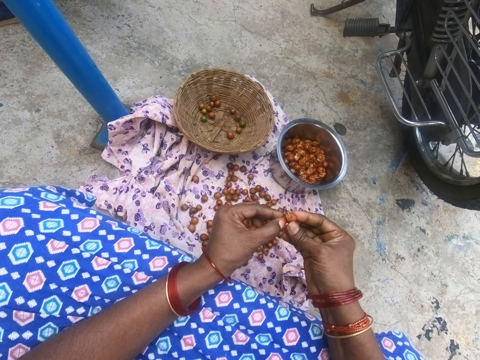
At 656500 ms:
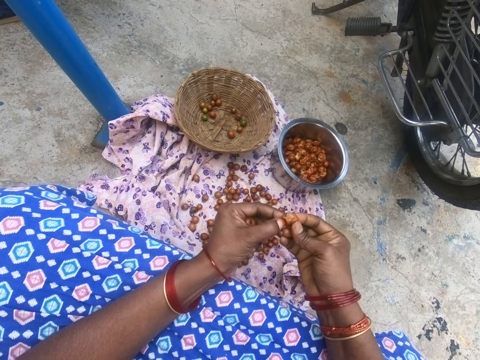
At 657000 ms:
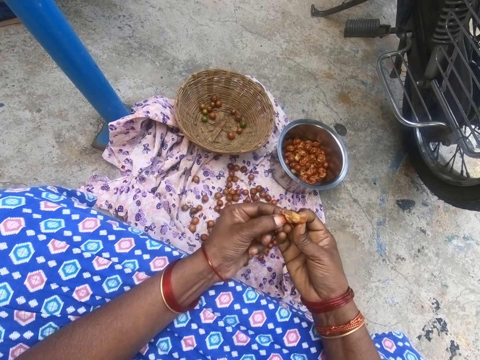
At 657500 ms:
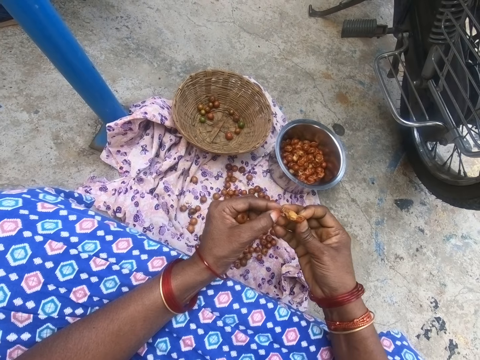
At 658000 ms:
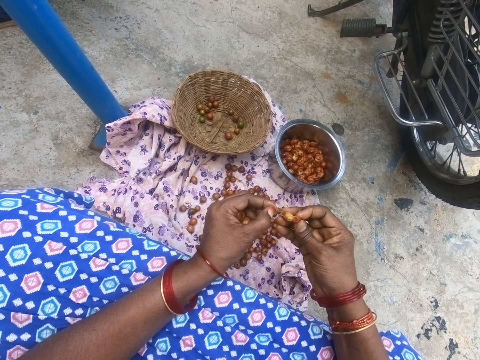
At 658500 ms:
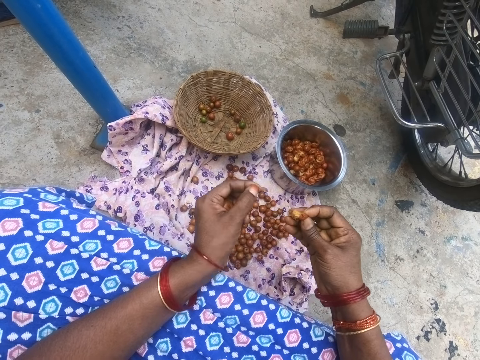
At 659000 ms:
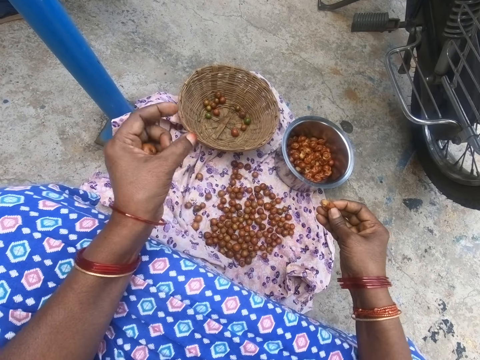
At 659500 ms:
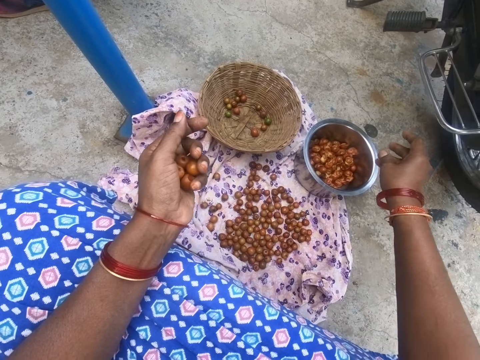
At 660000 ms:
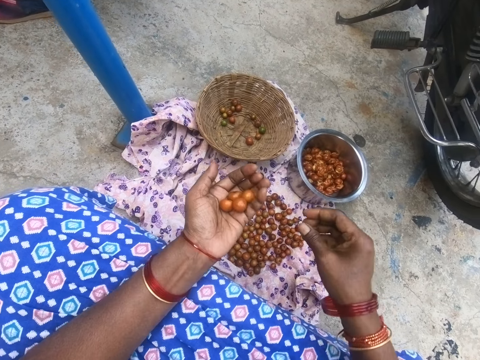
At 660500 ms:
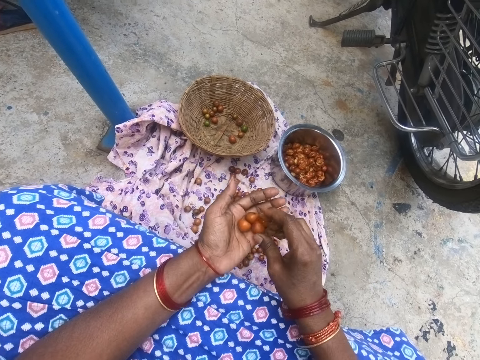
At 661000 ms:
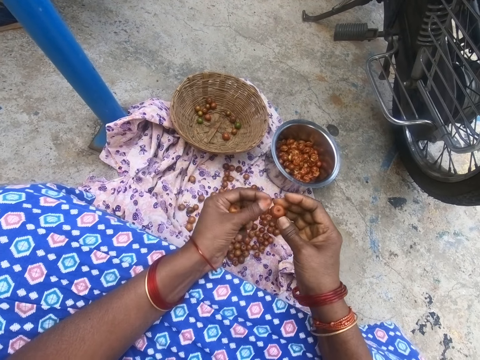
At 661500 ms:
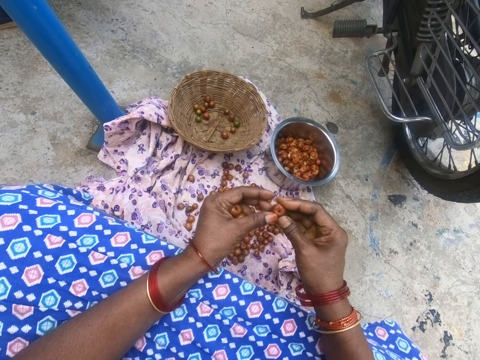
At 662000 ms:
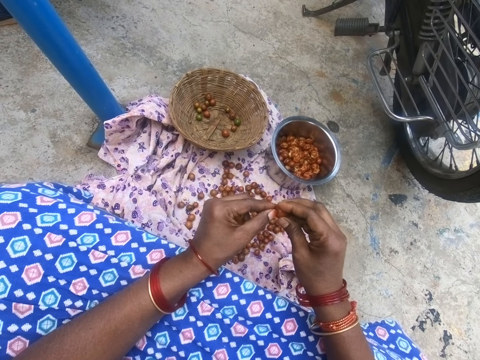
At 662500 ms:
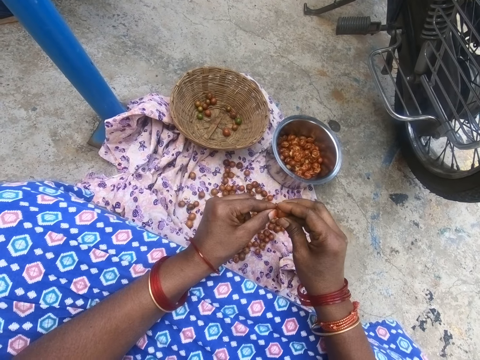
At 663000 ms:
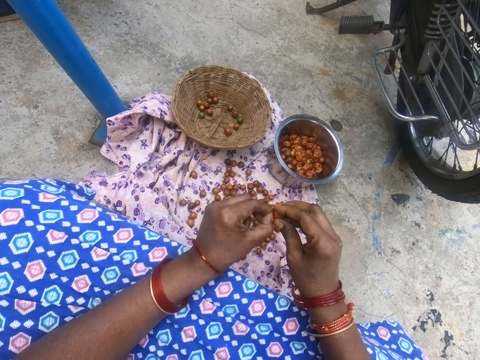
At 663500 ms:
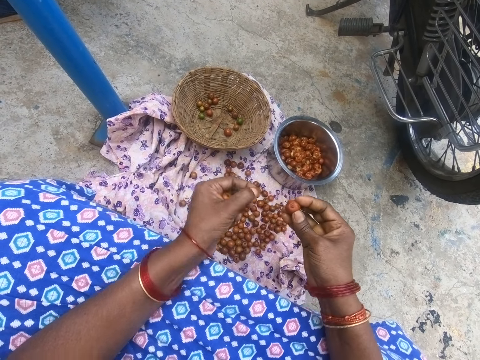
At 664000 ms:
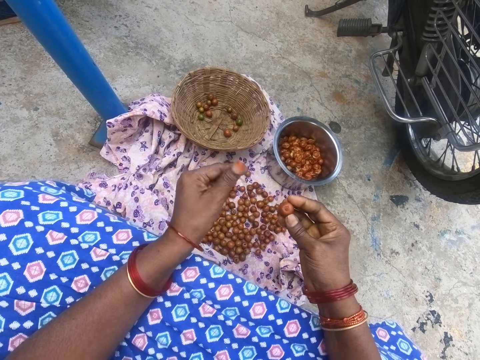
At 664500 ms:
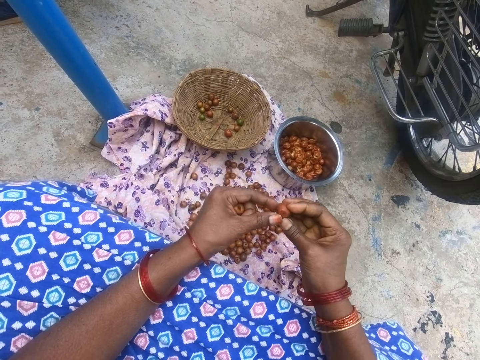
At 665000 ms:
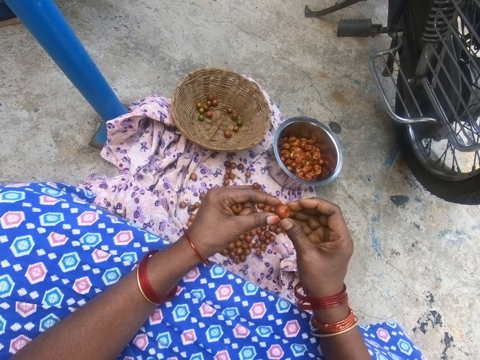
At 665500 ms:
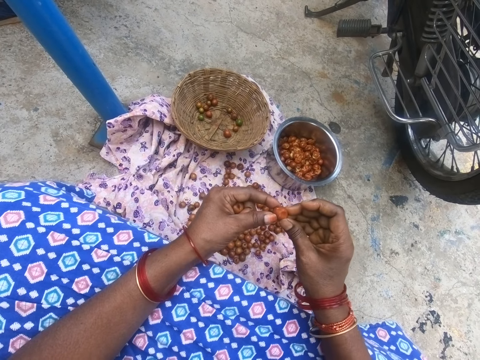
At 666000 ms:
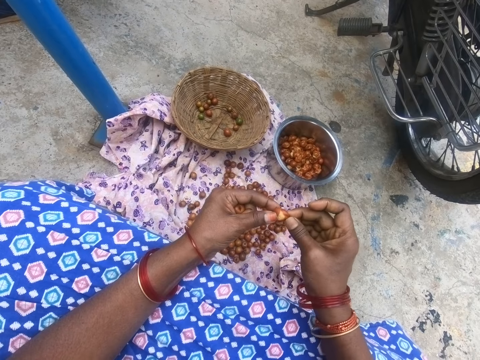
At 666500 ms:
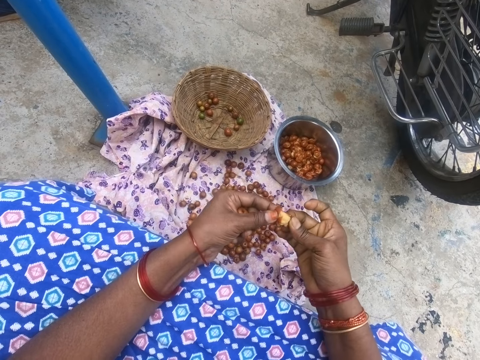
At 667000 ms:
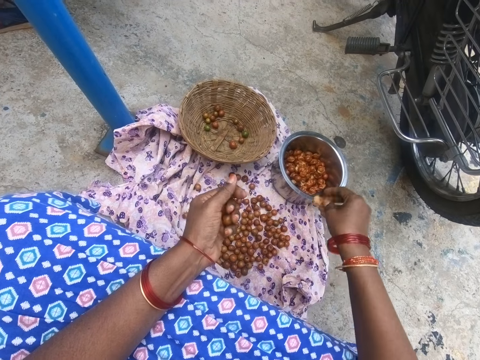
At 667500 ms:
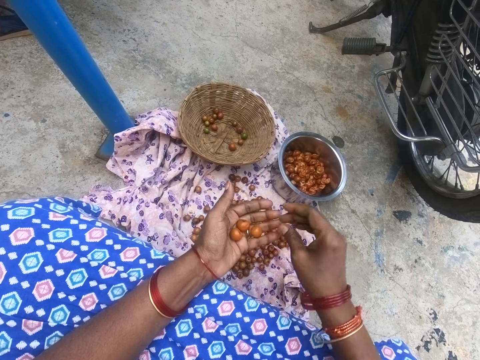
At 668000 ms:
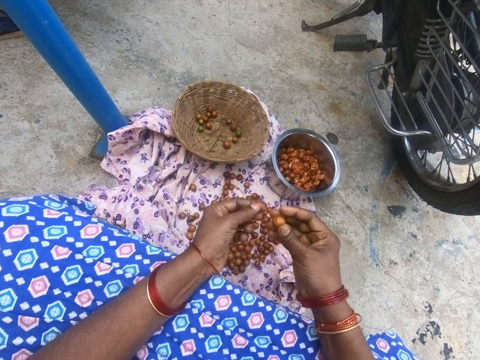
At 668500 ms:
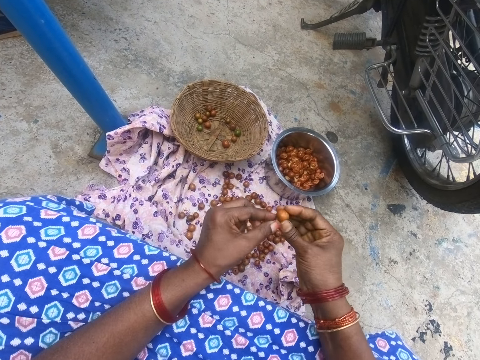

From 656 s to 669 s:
The camera wearer squeezes a jujube. They remove part of the jujube. They throw down something. They put the jujube in a pot. They pick the jujube from the other hand with the right hand. They peel something. They remove part of the jujube. They throw down something. They peel something. They squeeze the jujube. They put the jujube in the pot. They pick the jujube from the other hand with the right hand.

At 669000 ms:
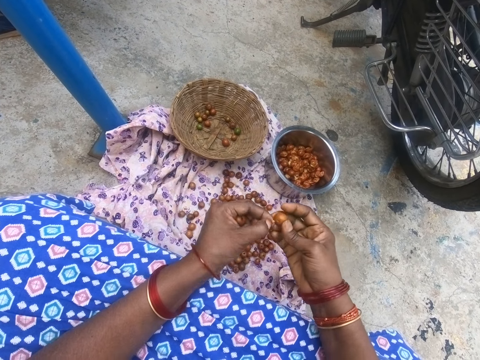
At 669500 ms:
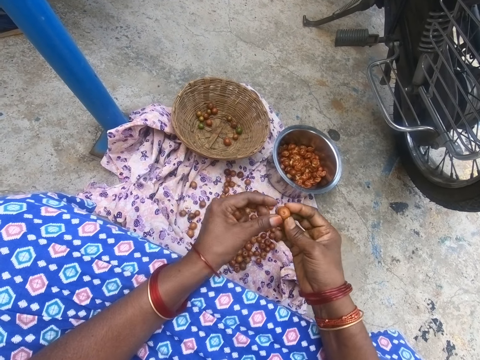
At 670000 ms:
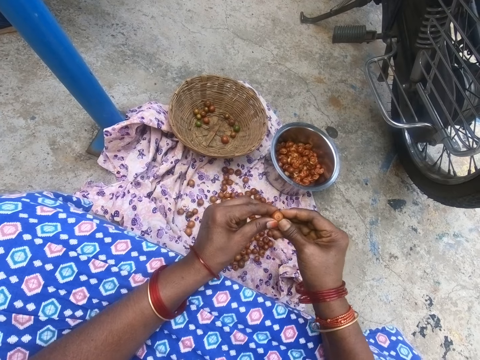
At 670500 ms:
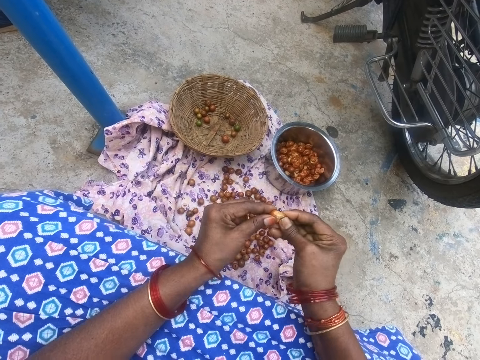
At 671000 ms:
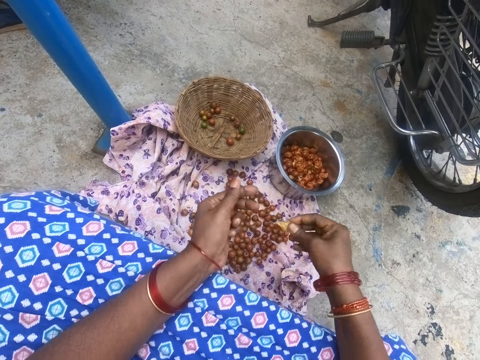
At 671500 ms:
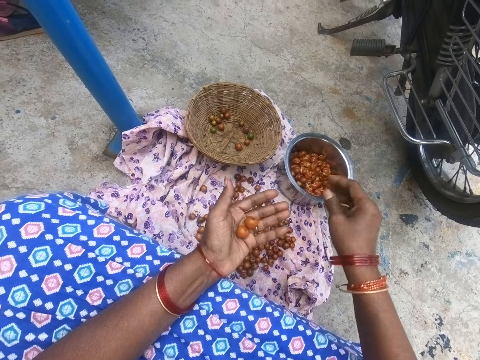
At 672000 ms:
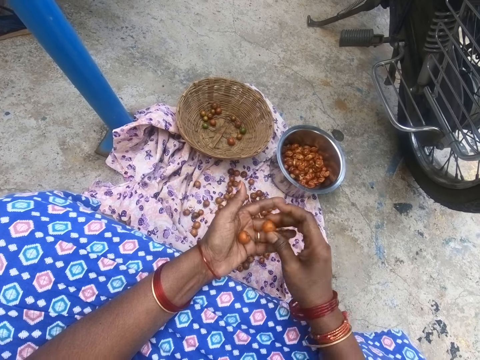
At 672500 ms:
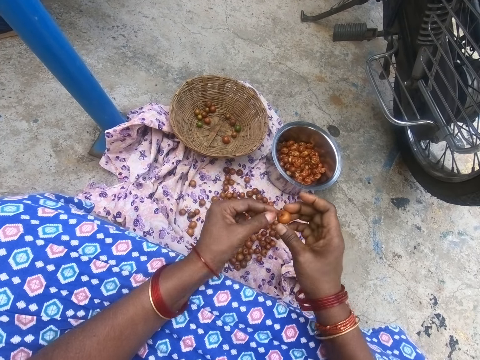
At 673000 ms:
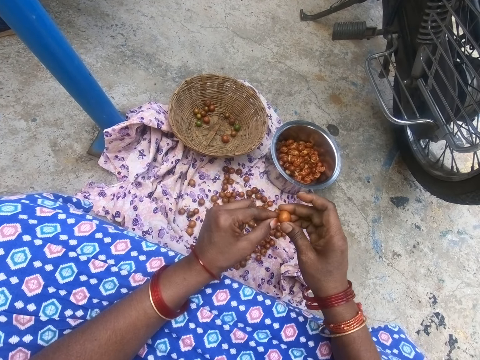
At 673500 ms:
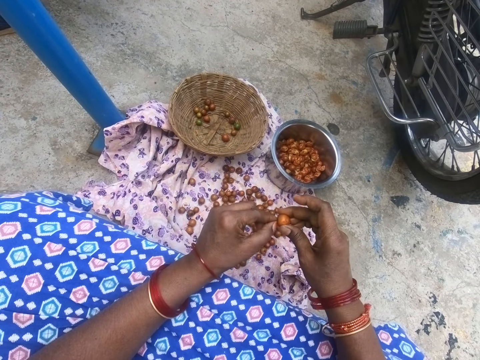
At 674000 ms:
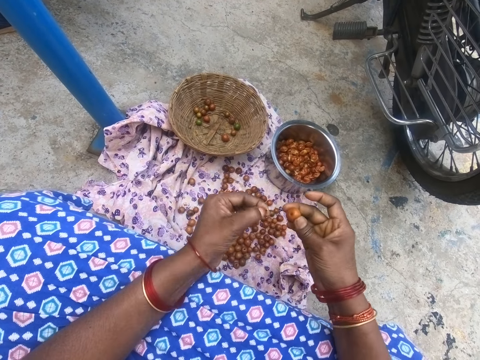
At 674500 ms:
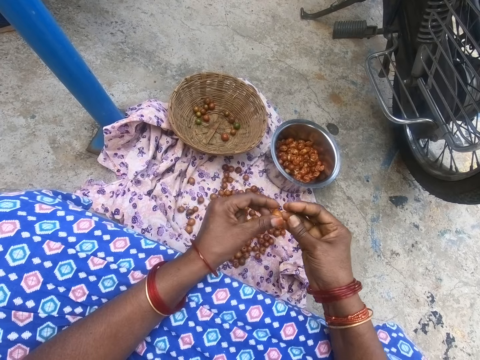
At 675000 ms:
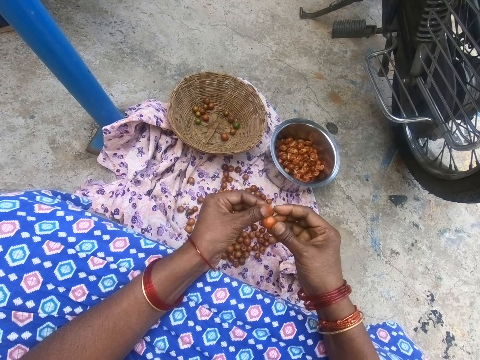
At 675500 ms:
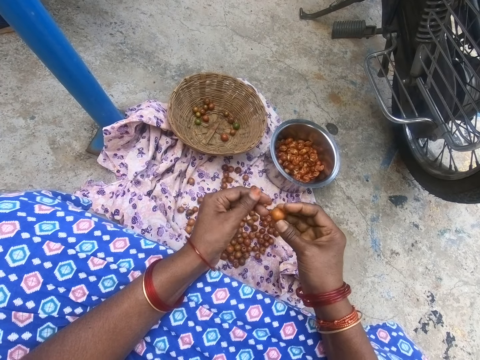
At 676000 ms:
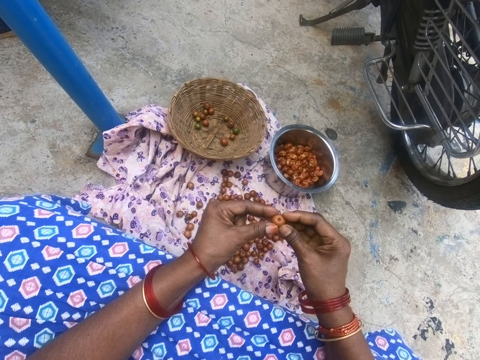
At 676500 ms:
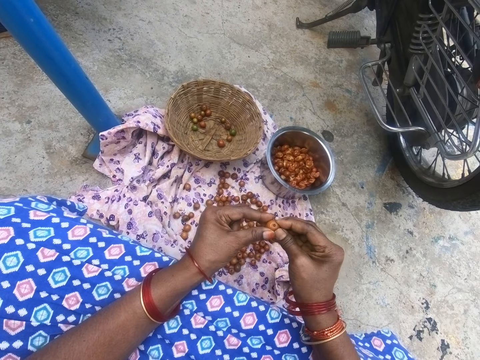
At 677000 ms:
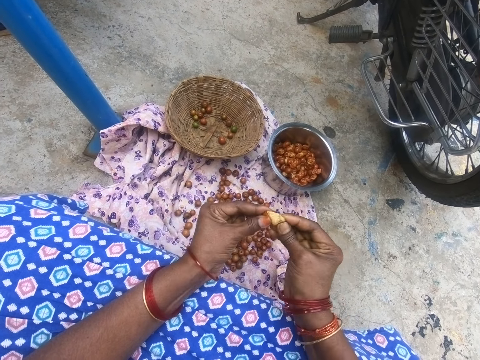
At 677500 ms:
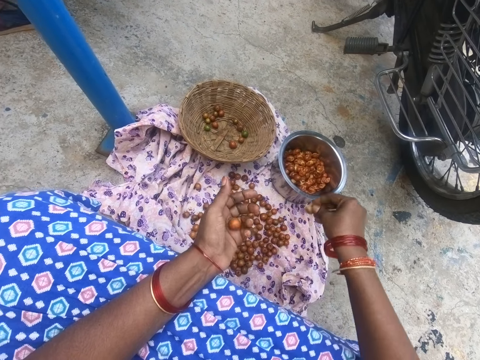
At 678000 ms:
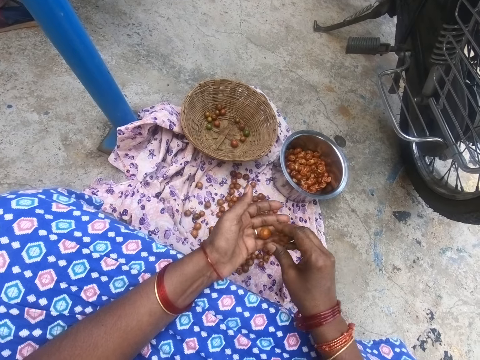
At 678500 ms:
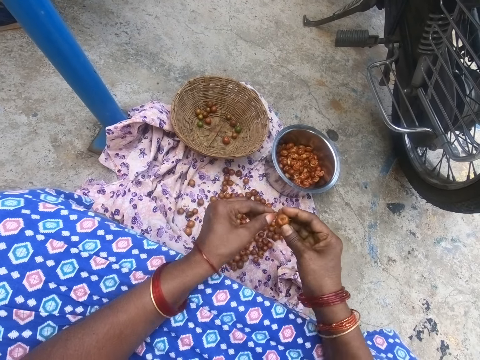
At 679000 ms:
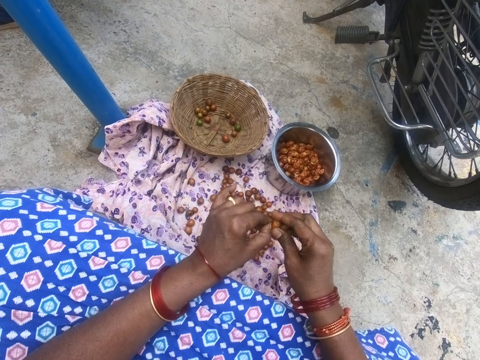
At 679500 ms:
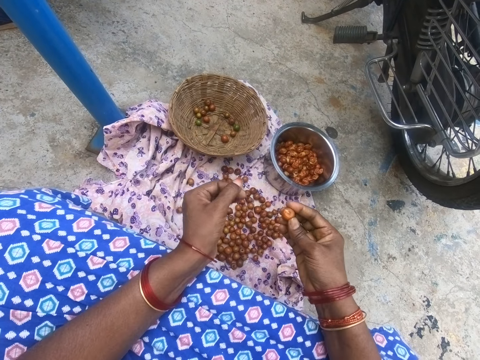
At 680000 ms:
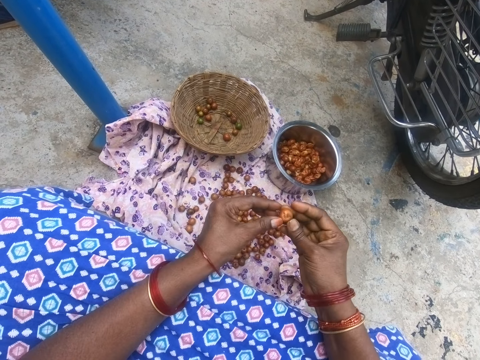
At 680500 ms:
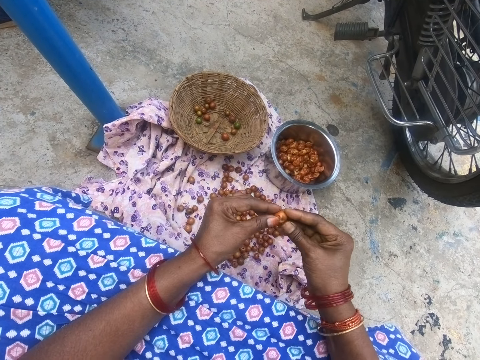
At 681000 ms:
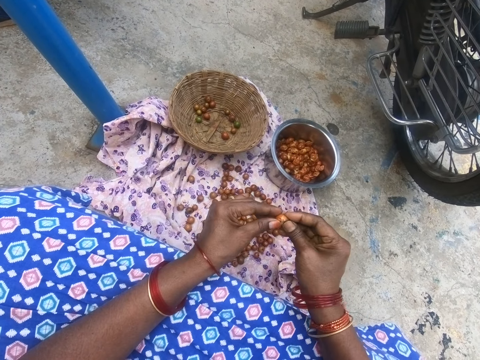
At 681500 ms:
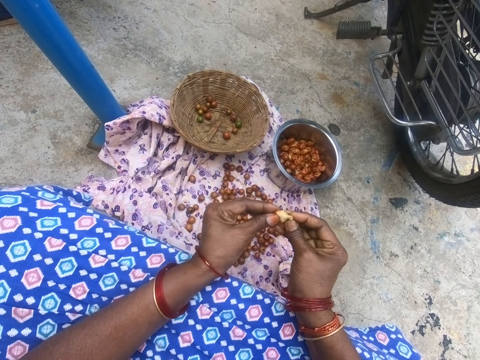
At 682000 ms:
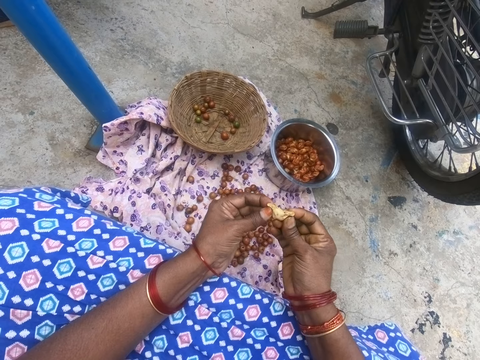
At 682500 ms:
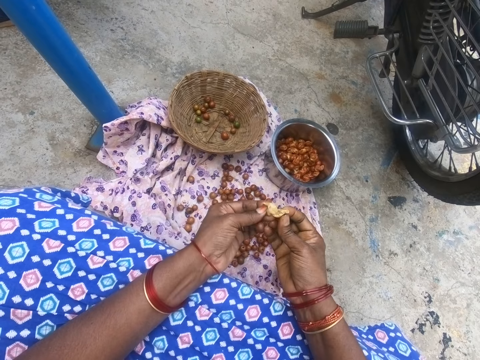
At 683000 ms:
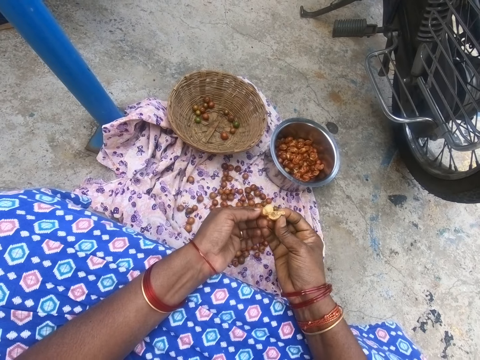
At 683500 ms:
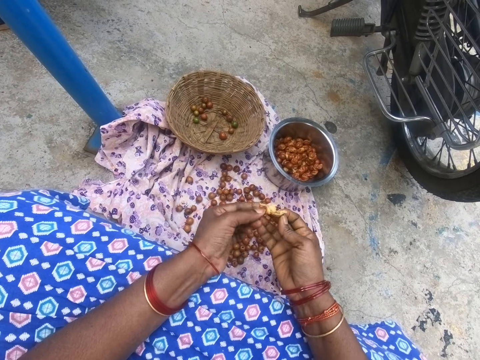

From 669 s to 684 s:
The camera wearer peels something. They remove part of a jujube. They throw down something. They peel something. They squeeze the jujube. They put the jujube in a pot. They pick the jujube from the other hand with the right hand. They peel something. They remove part of the jujube. They throw down something. They peel something. They interact with a person. They squeeze the jujube. They put the jujube in the pot. They pick the jujube from the other hand with the right hand. They peel something. They remove part of the jujube. They throw down something. They peel something. They squeeze the jujube.
